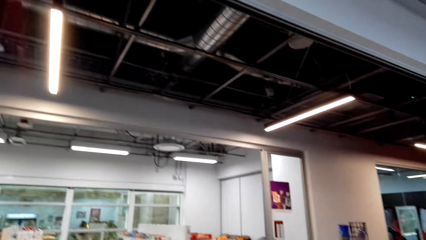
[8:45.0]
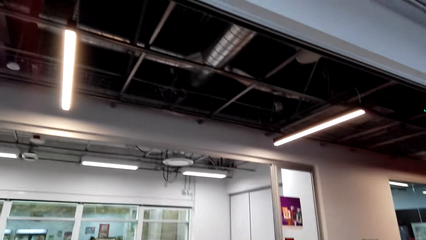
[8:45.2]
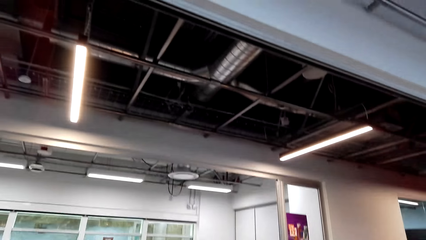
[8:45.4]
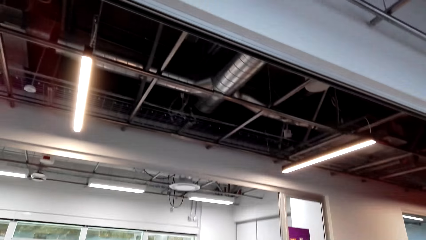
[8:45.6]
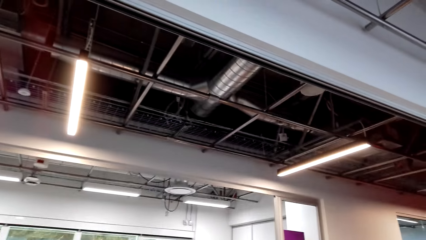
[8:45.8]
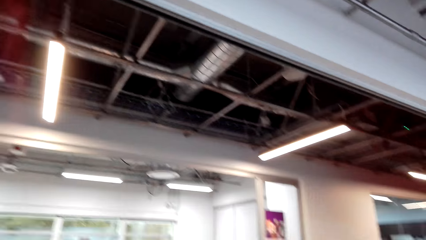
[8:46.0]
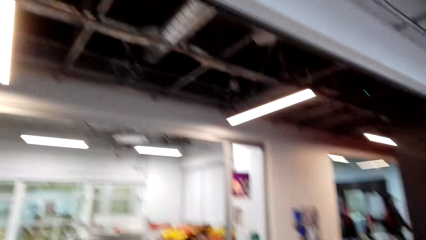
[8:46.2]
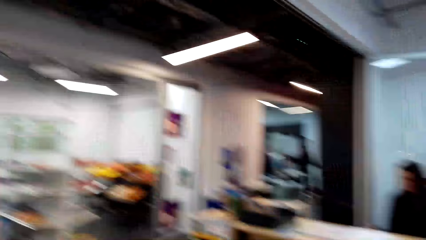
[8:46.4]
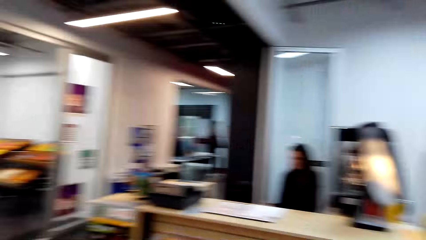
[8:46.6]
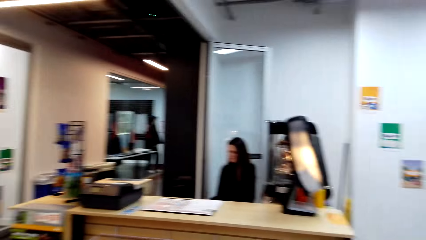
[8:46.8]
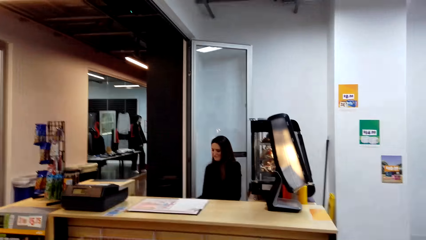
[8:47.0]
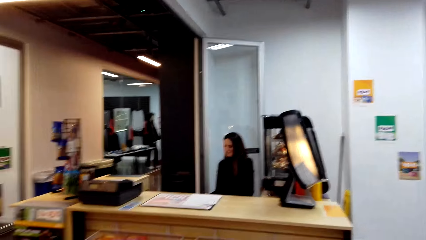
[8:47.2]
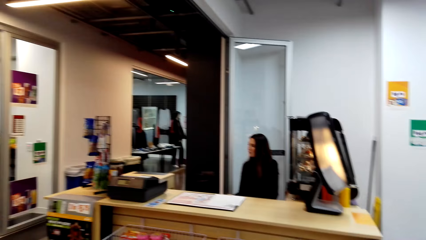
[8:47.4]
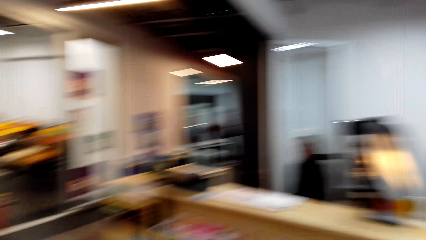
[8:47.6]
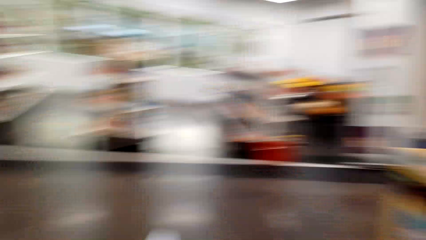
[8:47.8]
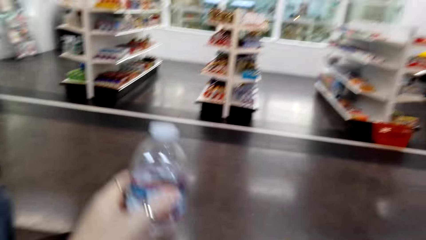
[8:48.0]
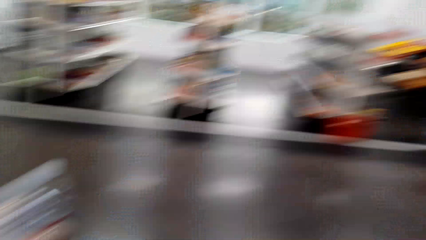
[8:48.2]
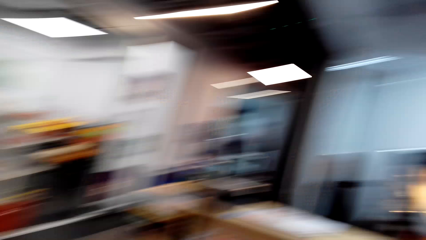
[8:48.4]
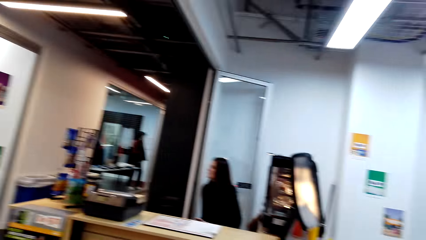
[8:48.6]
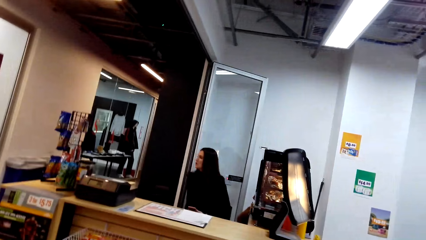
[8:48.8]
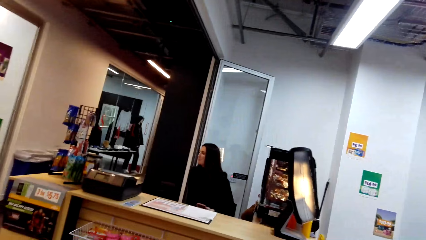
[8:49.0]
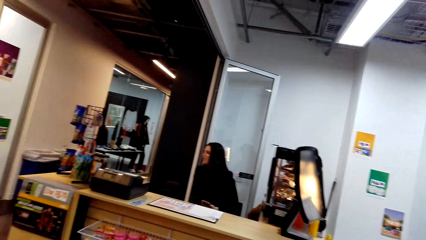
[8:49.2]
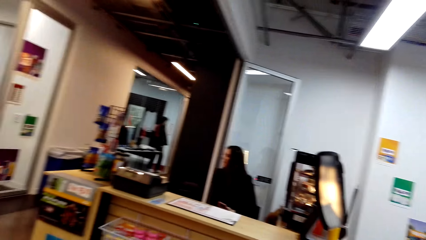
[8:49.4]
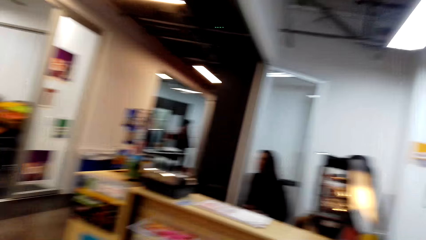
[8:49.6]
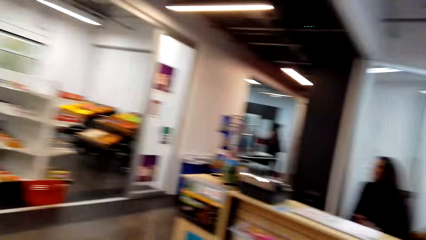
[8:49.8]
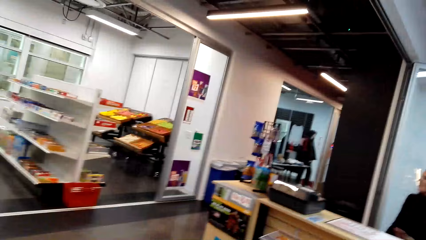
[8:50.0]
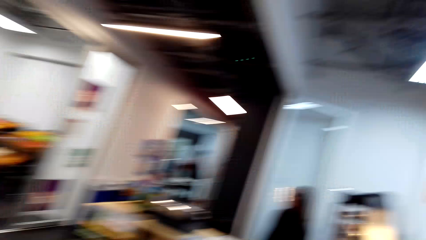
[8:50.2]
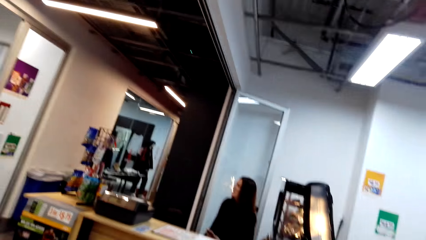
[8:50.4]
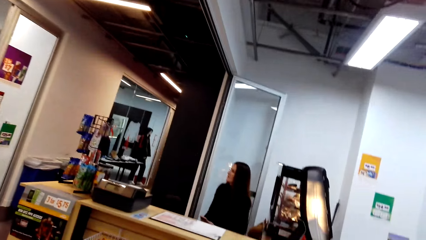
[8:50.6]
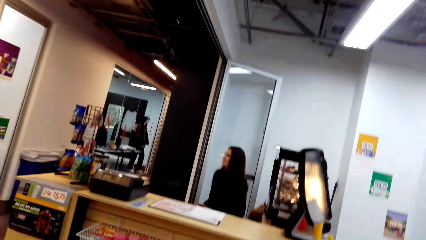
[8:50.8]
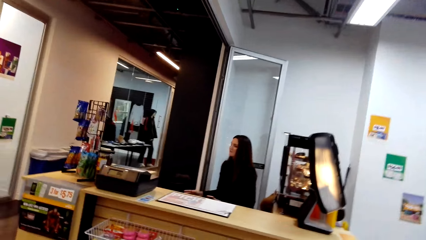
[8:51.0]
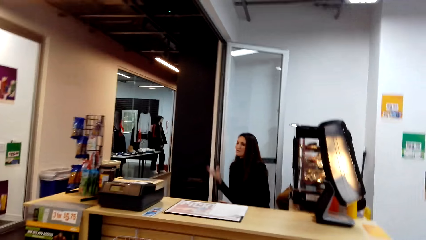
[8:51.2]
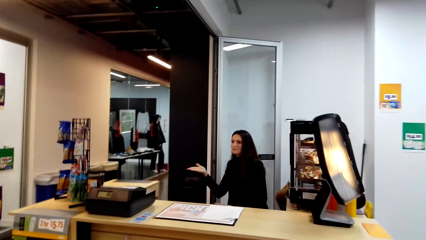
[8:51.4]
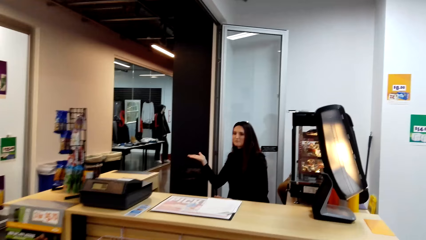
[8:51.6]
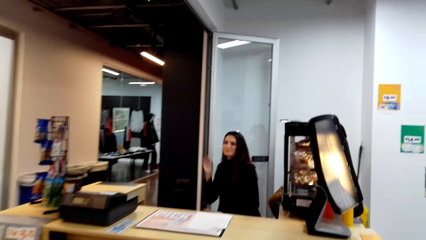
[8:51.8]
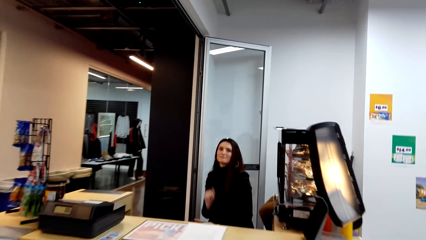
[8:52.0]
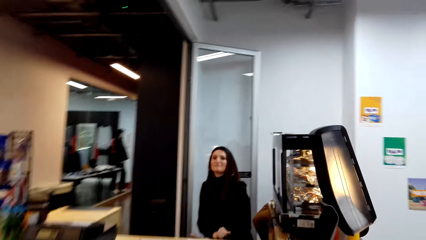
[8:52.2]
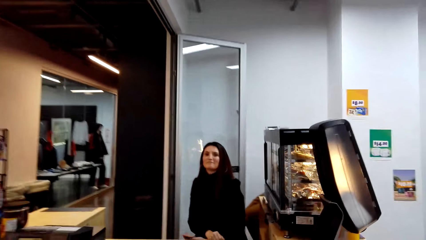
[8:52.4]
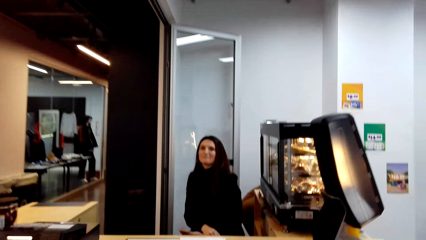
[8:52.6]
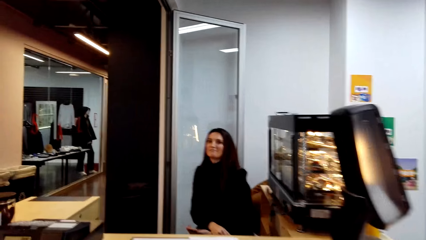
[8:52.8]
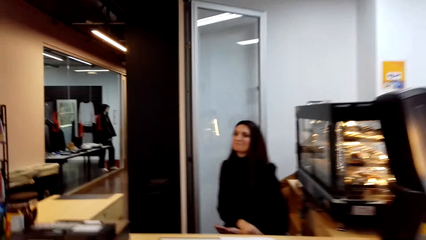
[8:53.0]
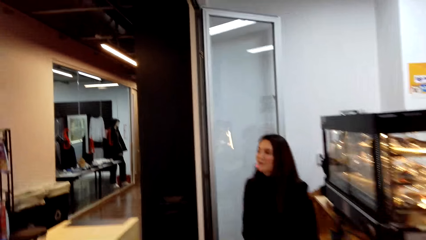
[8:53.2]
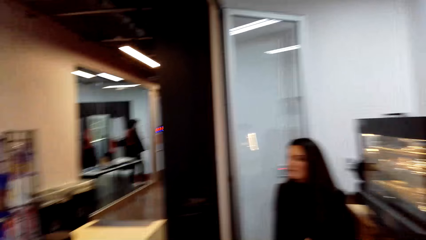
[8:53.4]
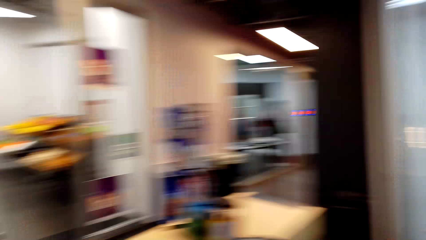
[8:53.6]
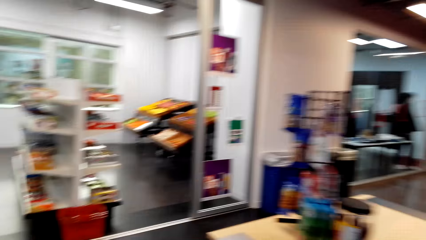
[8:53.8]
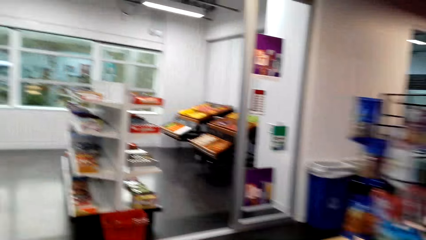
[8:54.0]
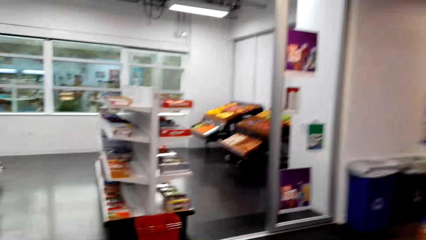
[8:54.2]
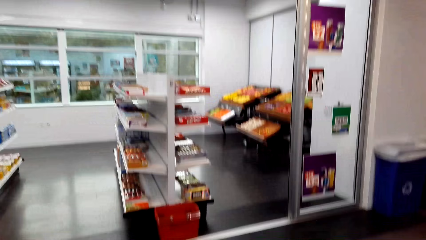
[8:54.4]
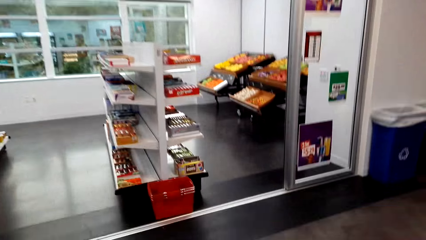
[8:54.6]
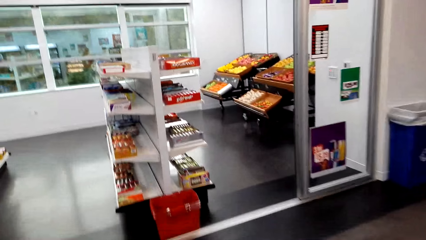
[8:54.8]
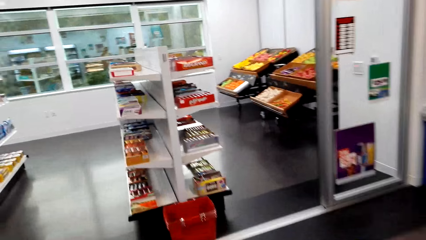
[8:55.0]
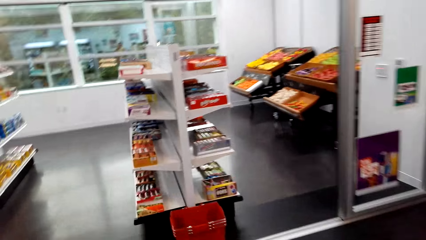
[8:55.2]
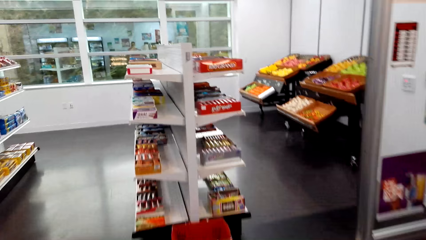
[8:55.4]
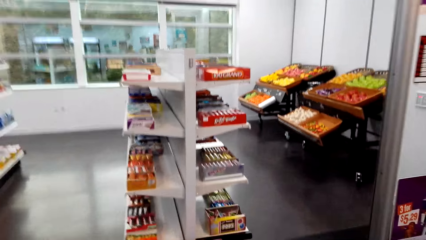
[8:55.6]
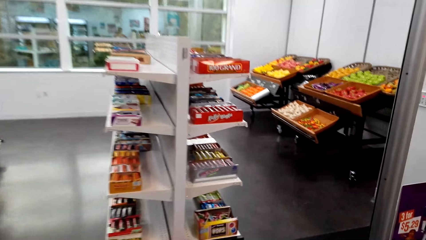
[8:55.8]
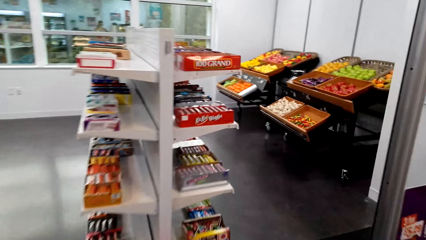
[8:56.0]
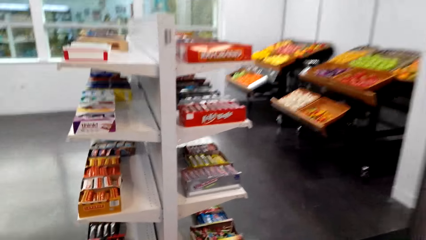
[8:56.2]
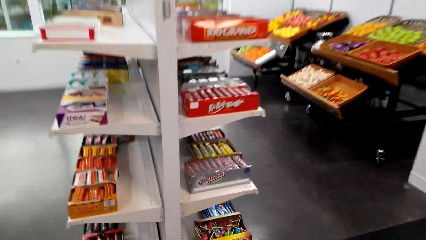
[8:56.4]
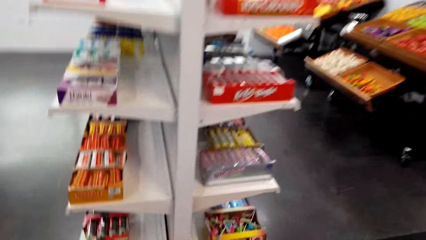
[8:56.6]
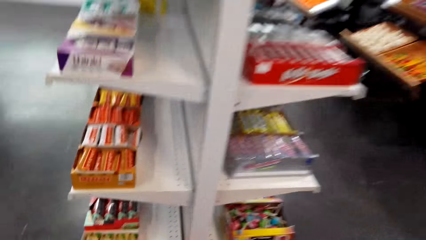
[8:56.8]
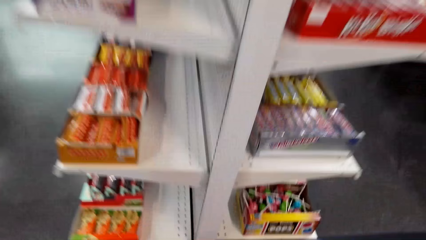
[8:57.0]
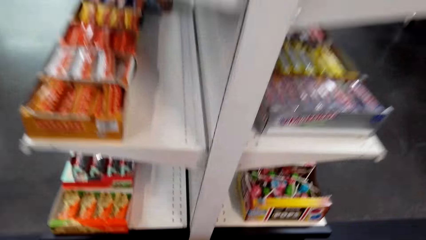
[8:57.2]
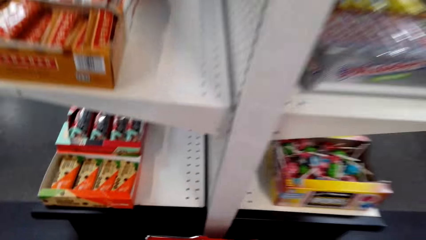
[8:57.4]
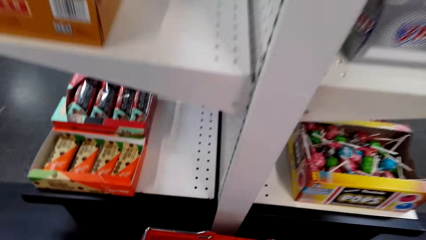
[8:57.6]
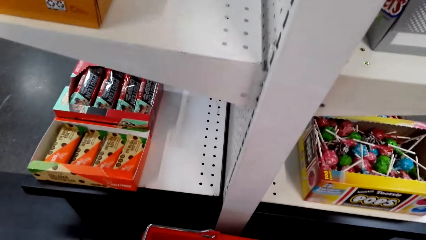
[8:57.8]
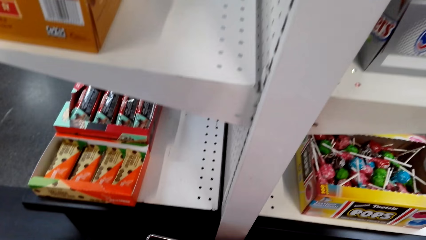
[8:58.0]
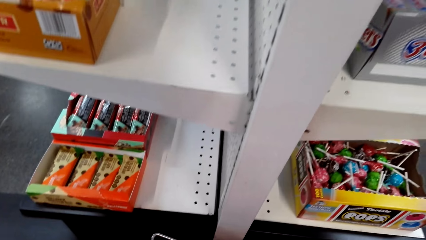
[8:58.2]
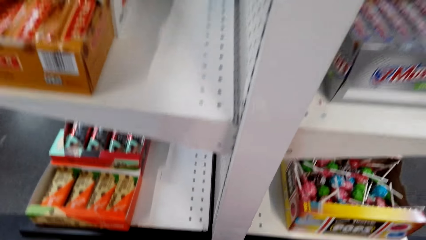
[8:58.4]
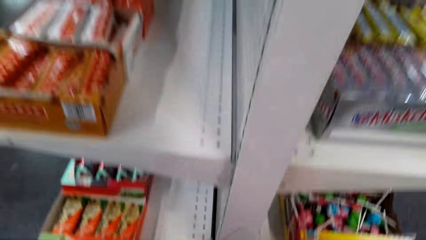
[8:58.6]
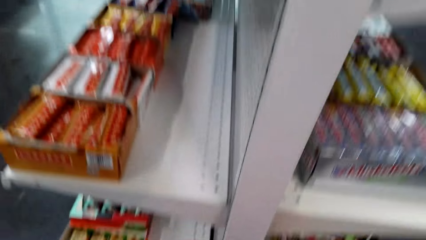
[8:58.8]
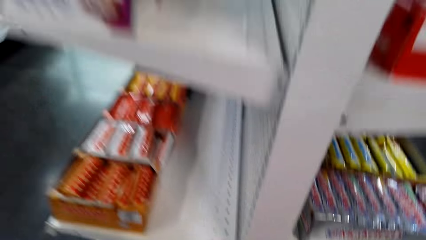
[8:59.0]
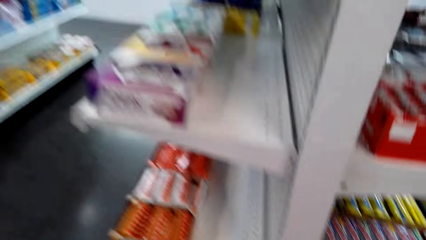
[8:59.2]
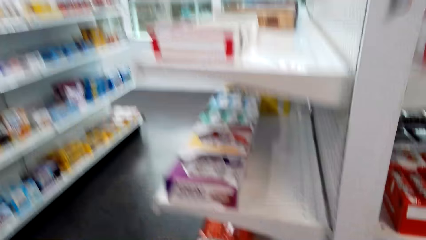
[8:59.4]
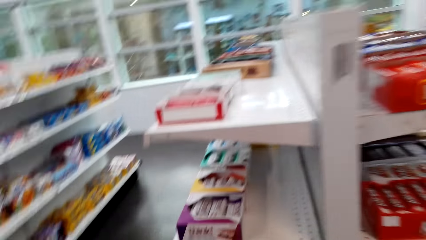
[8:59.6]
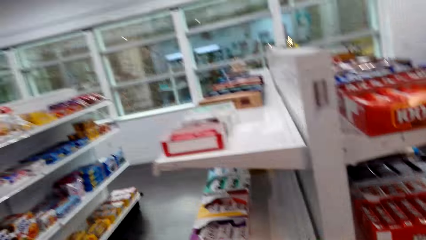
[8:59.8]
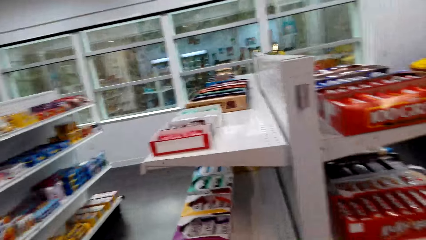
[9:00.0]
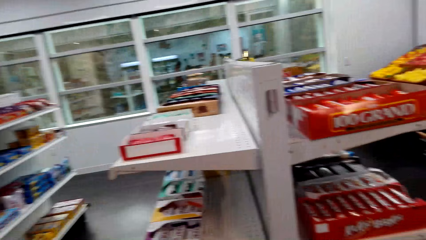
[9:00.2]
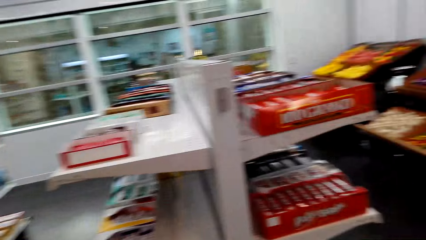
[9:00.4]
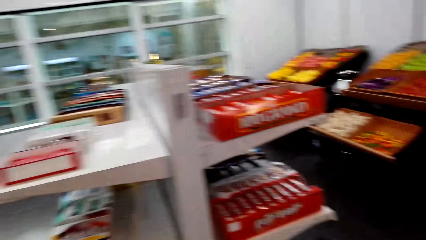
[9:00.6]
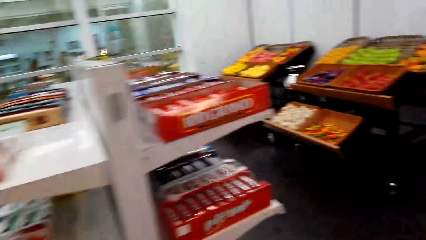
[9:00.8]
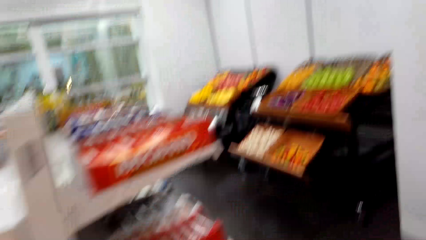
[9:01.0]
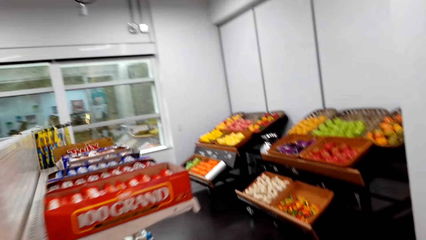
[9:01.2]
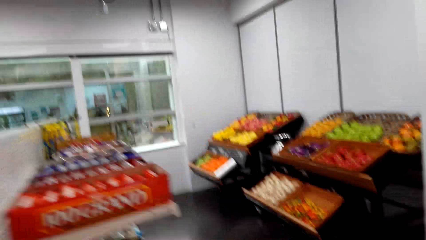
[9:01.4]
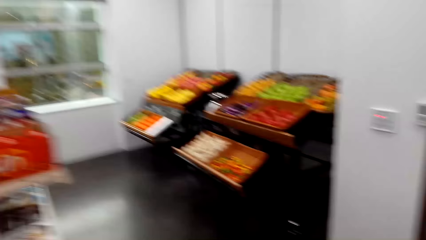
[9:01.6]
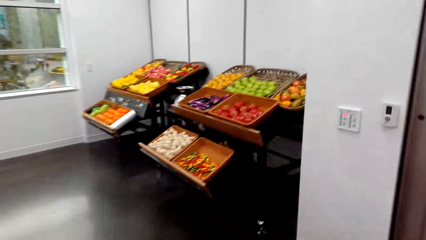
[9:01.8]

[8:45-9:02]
A woman converses with the camera wearer. The camera wearer moves a water bottle. The woman makes a hand gesture.
